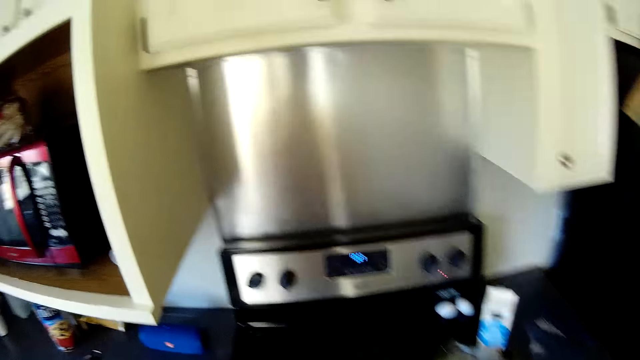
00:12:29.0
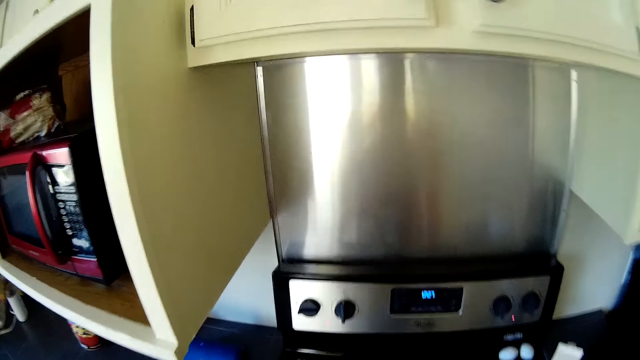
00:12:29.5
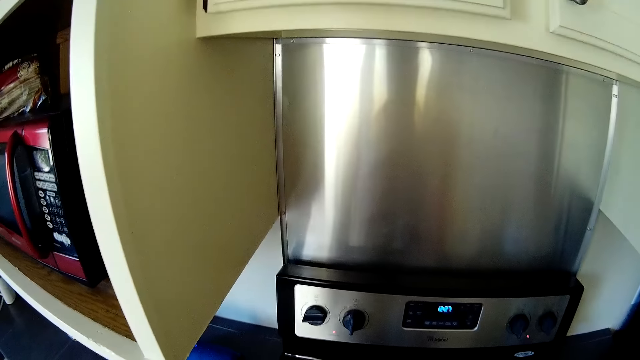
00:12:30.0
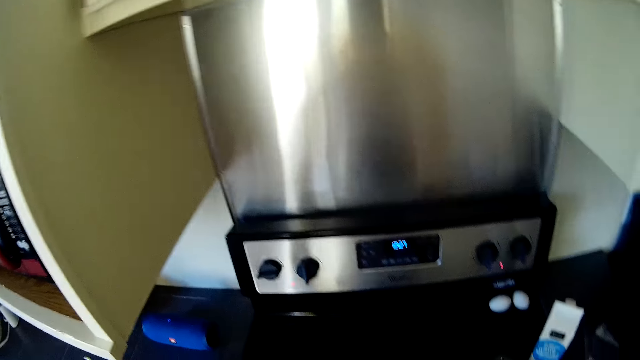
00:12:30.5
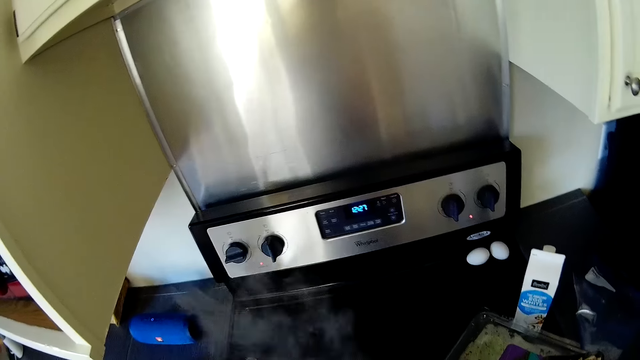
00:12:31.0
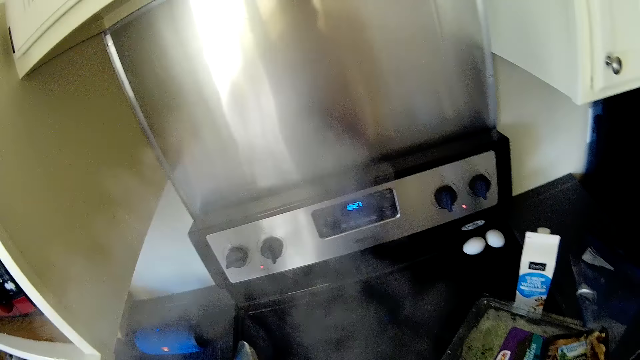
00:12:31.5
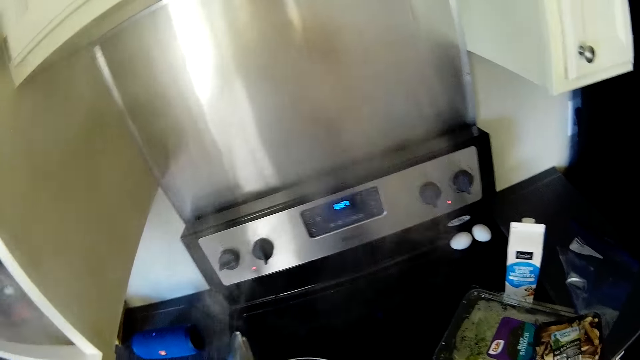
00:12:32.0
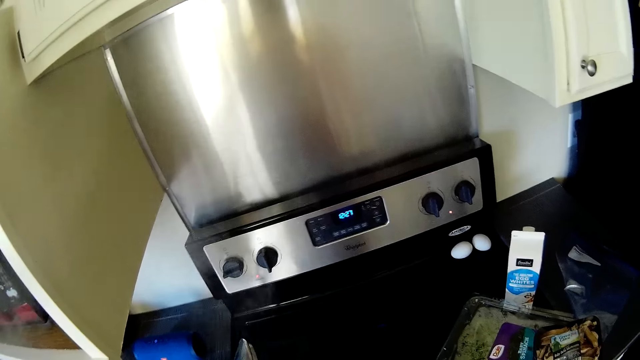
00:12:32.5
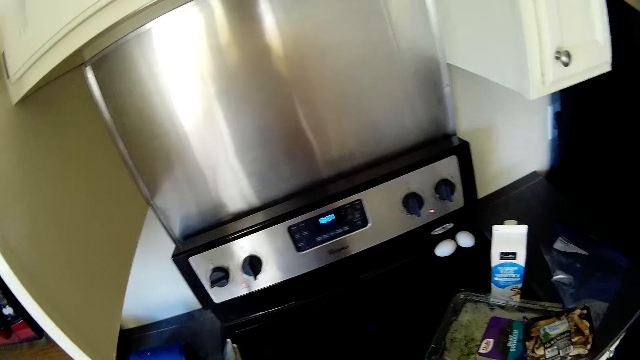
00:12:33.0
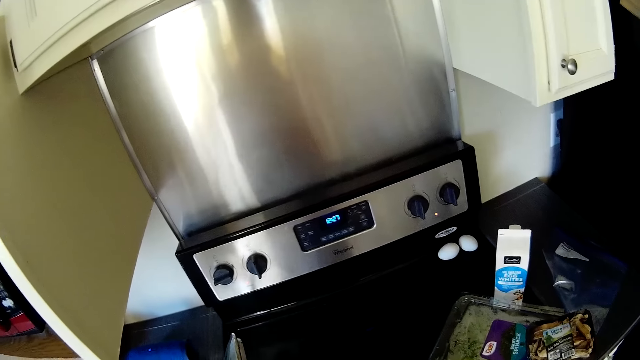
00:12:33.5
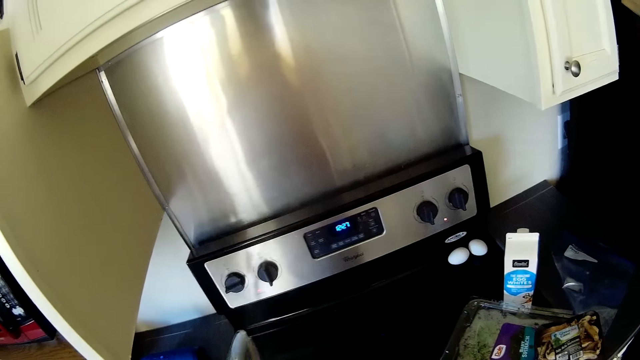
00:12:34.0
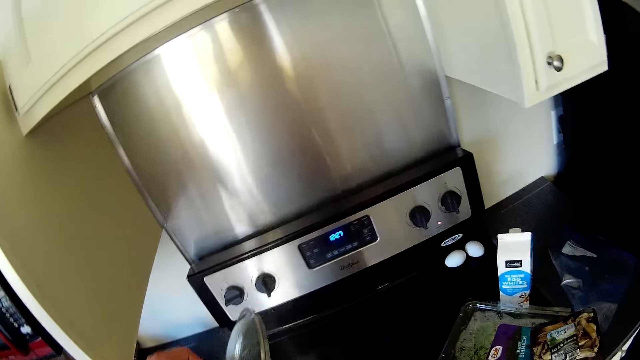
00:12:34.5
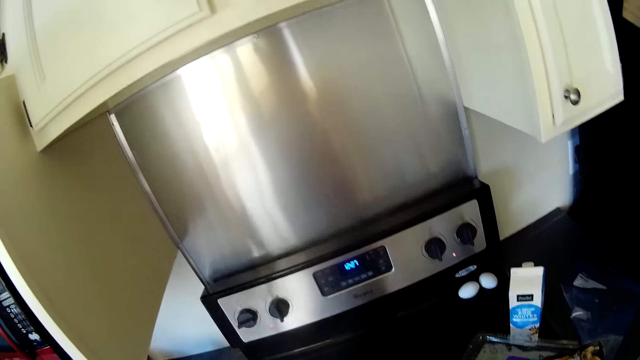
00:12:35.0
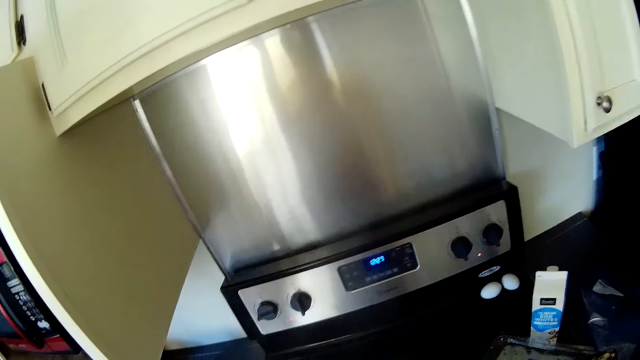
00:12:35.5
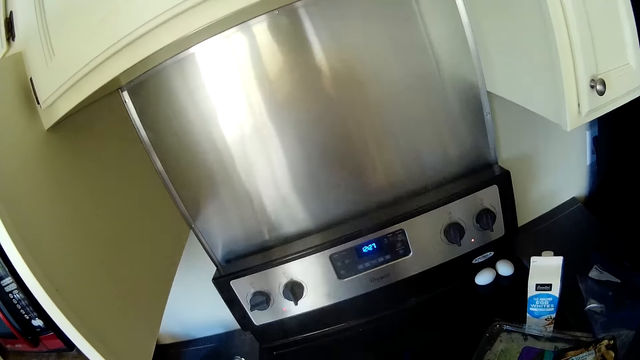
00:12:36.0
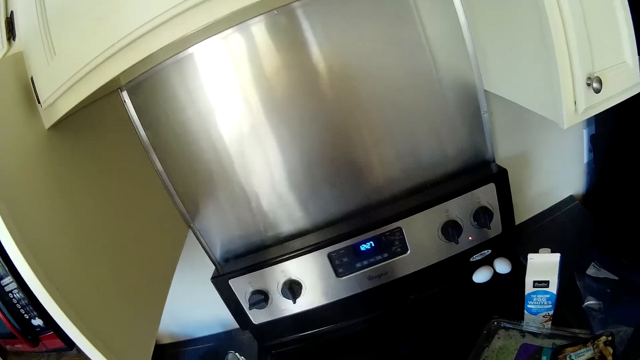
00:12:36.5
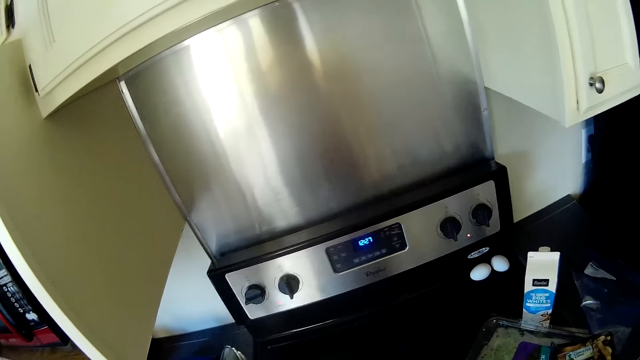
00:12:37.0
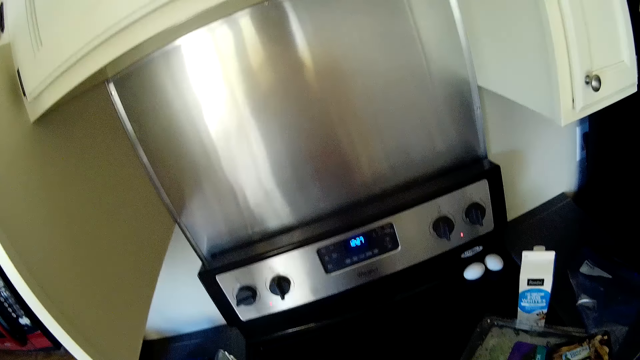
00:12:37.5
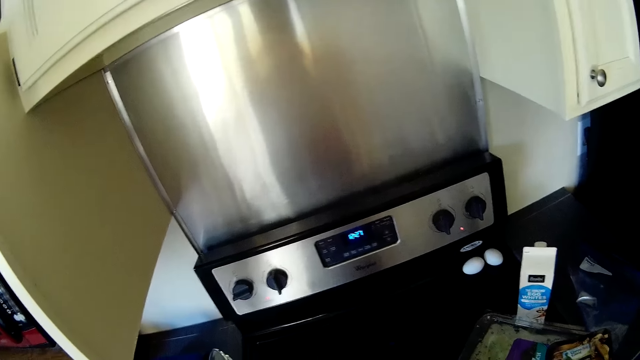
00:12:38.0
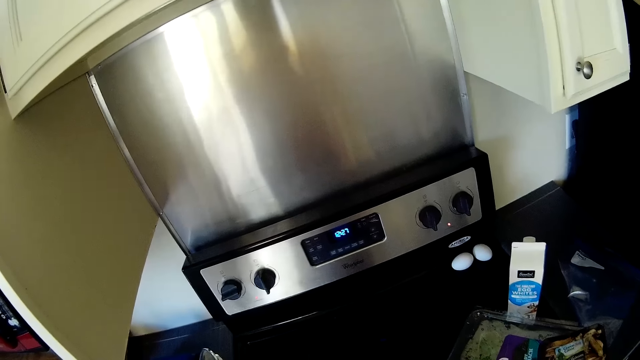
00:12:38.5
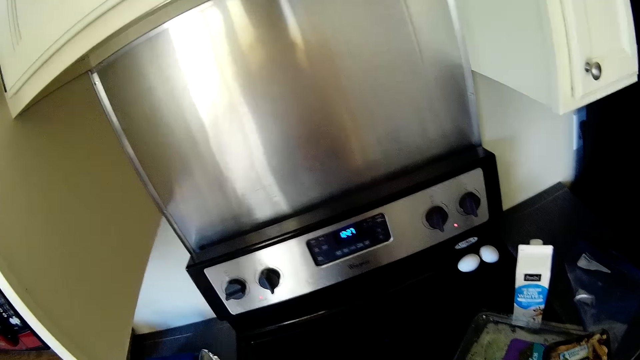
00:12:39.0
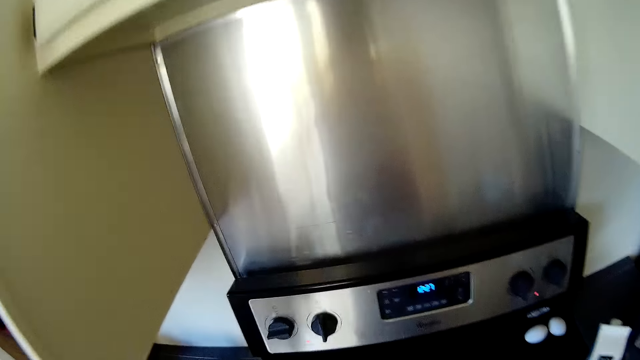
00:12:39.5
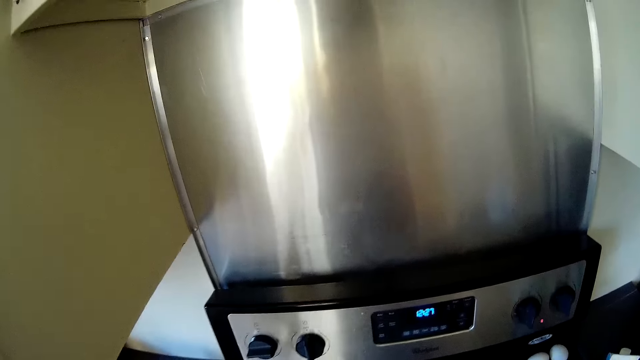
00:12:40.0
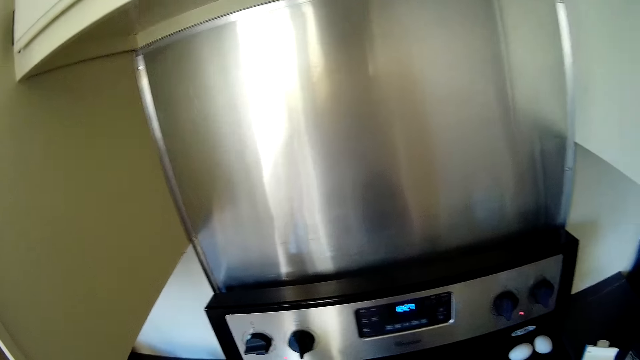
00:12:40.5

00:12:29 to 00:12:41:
The camera wearer stares around the kitchen.

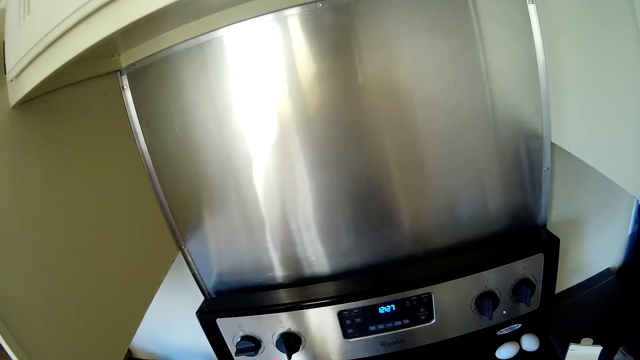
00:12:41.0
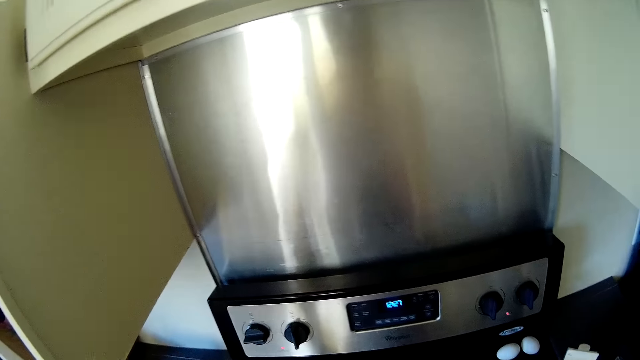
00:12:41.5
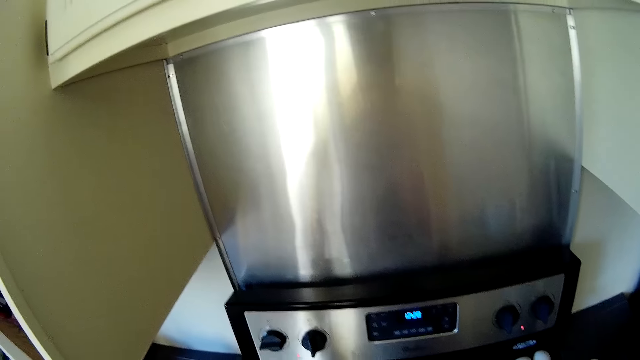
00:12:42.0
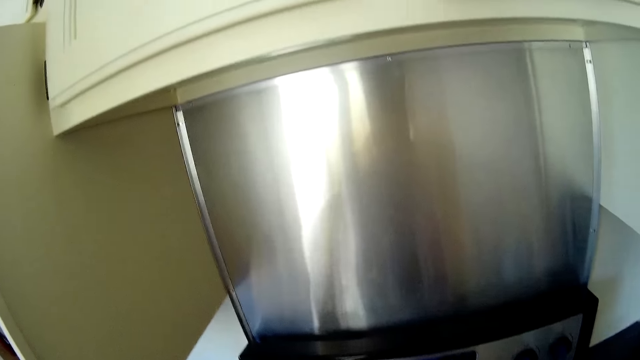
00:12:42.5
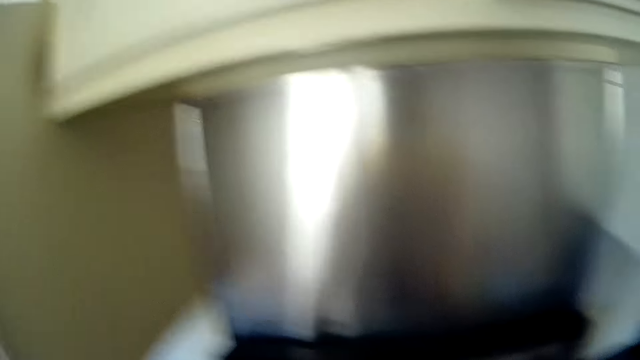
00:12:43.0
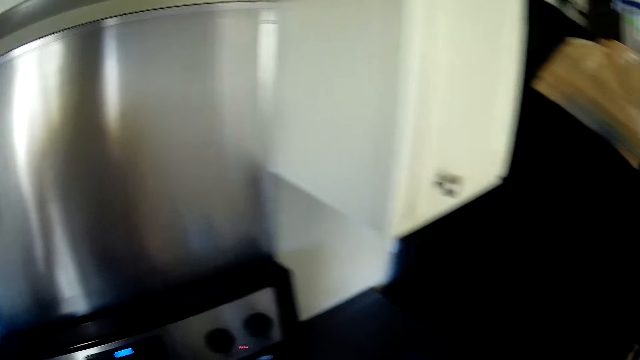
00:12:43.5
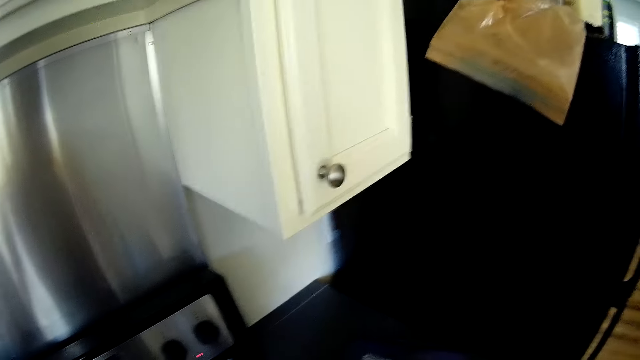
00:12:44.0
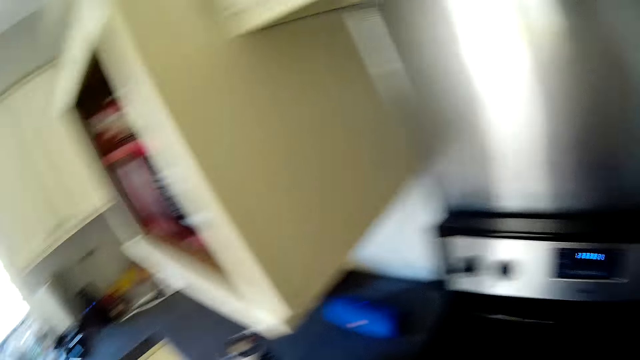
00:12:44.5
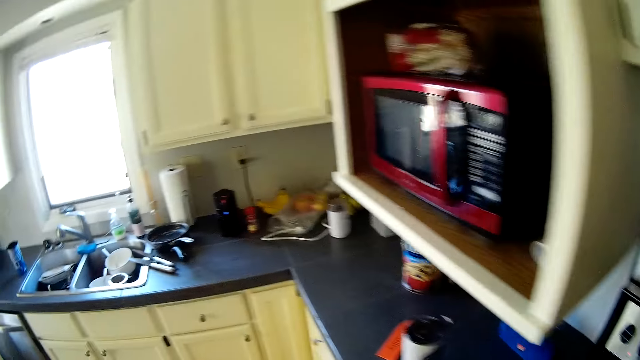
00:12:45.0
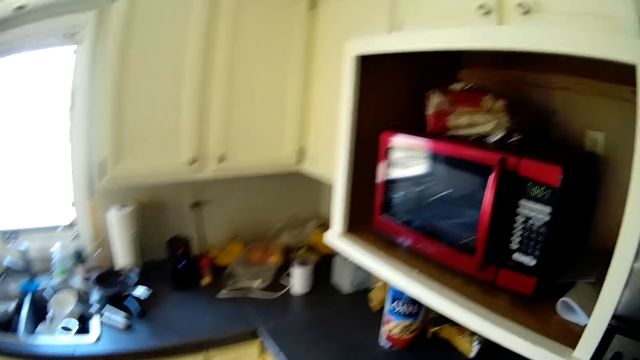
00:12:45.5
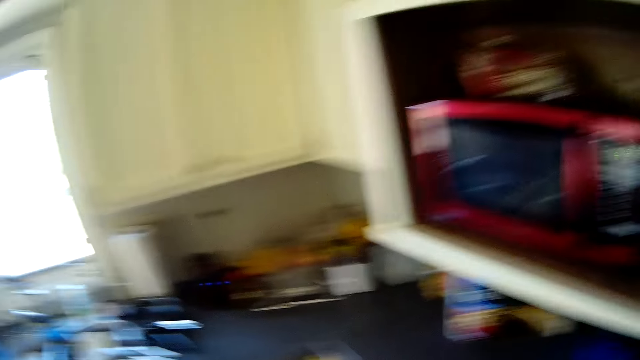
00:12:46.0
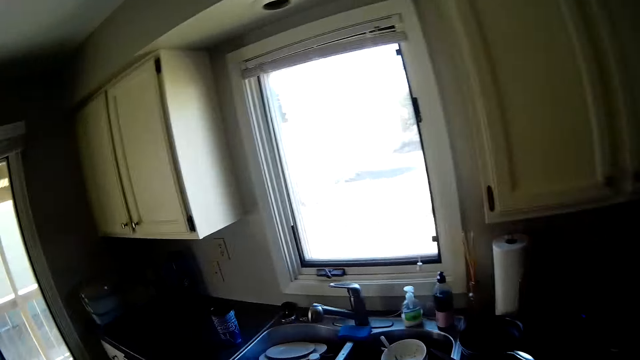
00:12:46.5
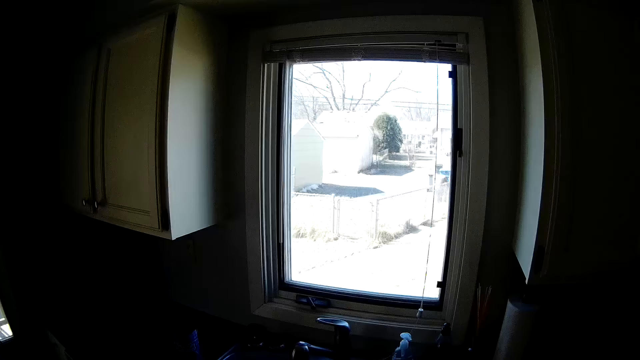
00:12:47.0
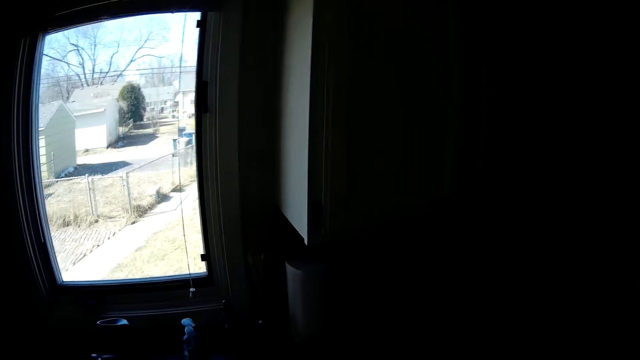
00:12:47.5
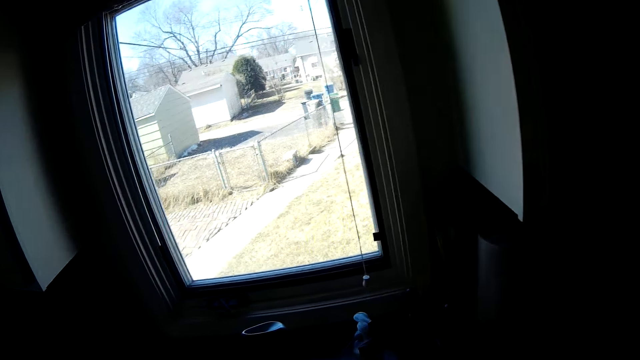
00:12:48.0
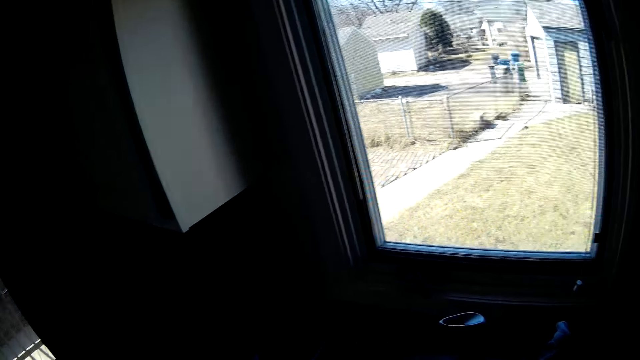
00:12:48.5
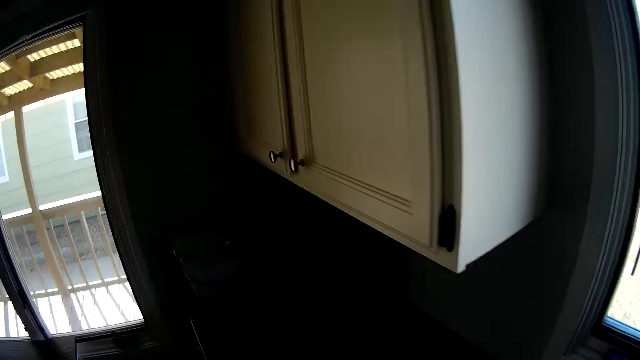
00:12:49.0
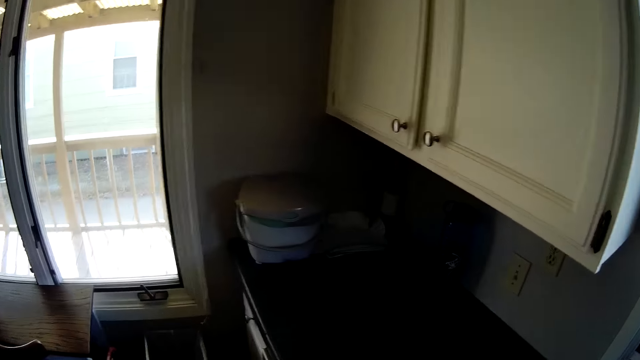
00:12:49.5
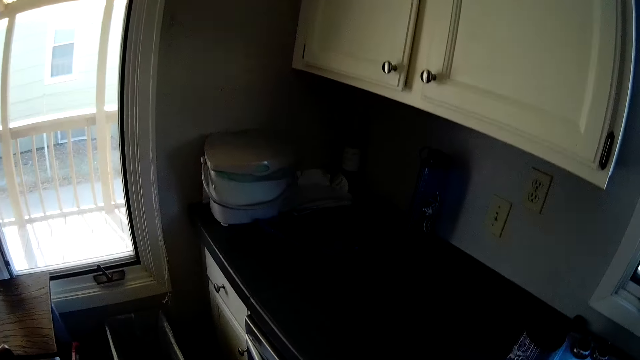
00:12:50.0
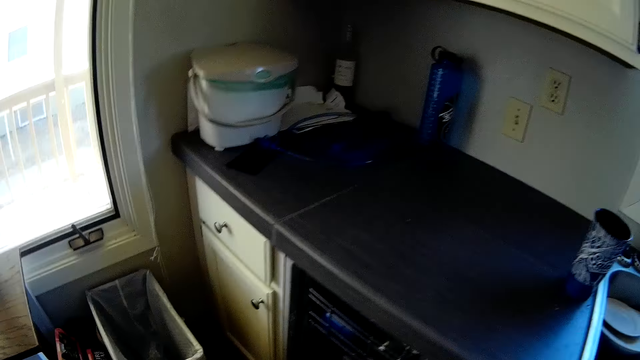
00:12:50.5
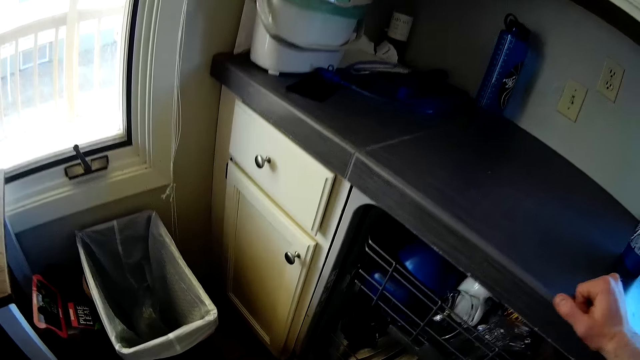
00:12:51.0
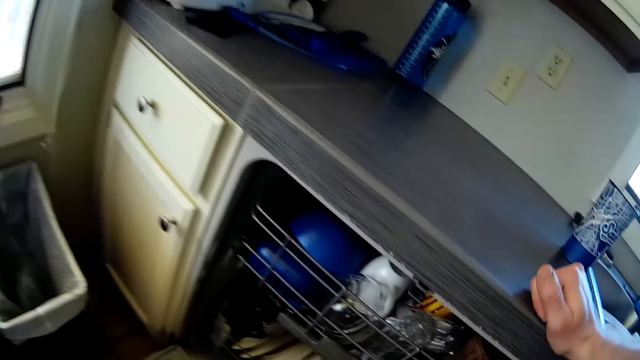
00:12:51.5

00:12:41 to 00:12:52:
The camera wearer moves around the kitchen. He stares outside through the kitchen windows. He stares around the kitchen. He opens a cabinet with his left hand.
